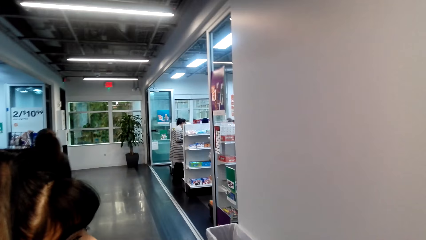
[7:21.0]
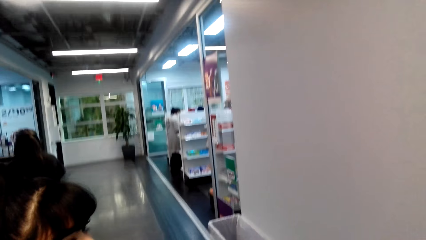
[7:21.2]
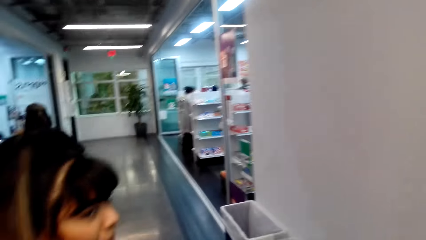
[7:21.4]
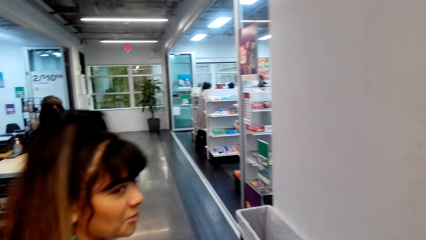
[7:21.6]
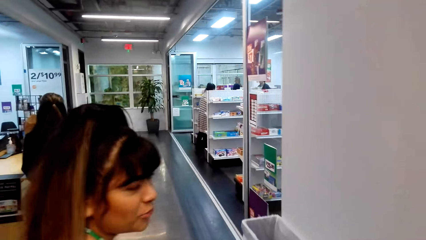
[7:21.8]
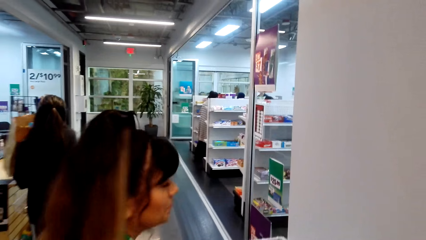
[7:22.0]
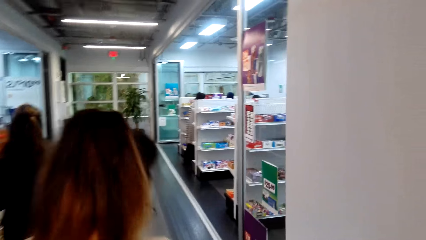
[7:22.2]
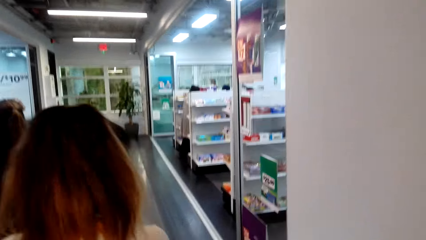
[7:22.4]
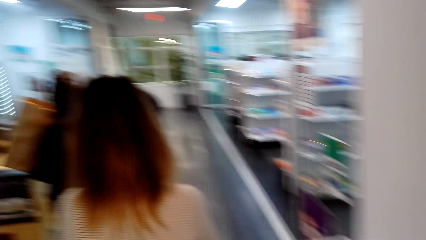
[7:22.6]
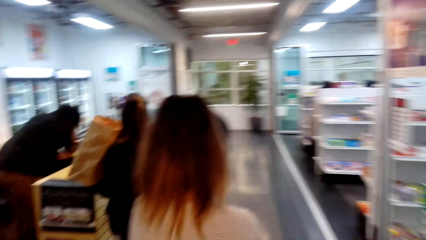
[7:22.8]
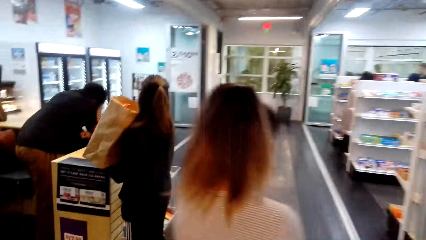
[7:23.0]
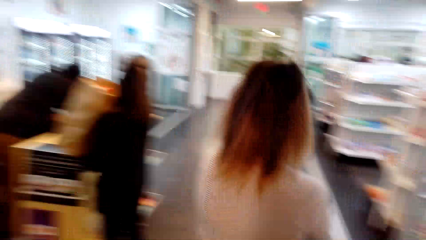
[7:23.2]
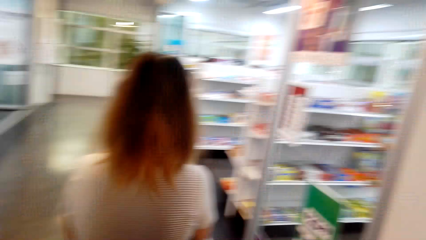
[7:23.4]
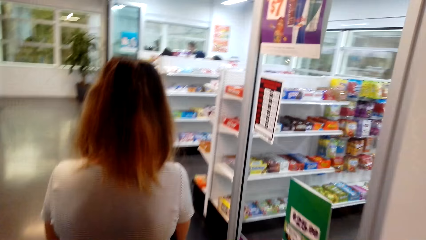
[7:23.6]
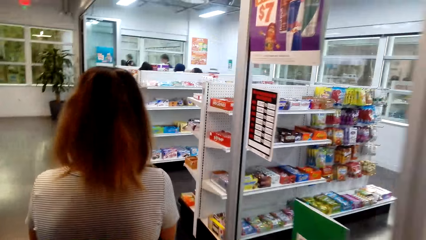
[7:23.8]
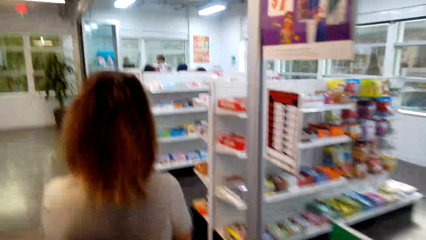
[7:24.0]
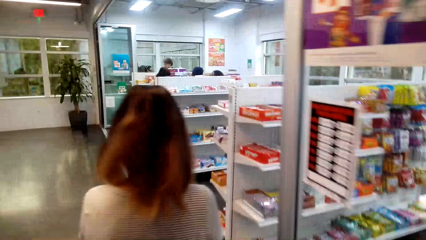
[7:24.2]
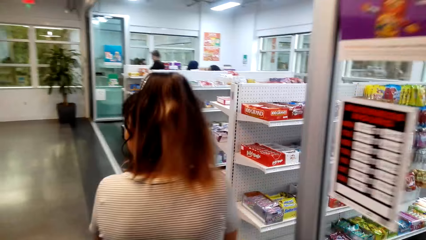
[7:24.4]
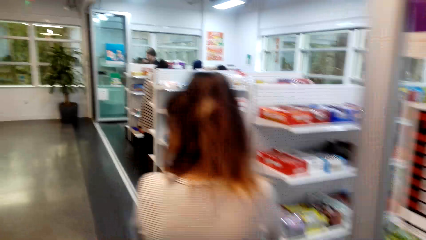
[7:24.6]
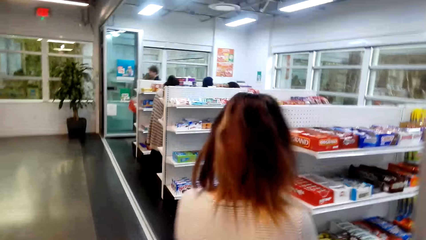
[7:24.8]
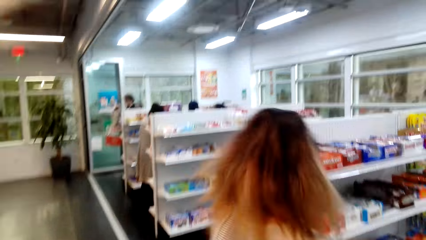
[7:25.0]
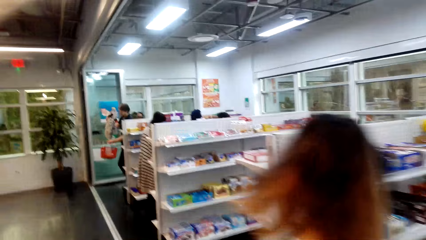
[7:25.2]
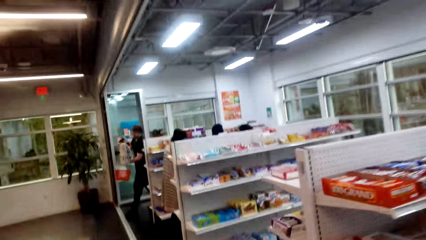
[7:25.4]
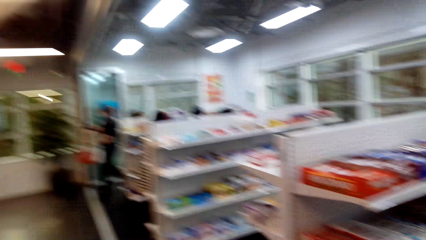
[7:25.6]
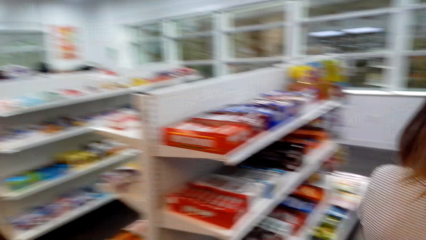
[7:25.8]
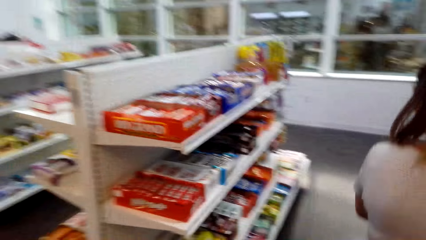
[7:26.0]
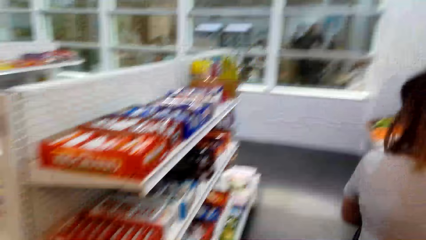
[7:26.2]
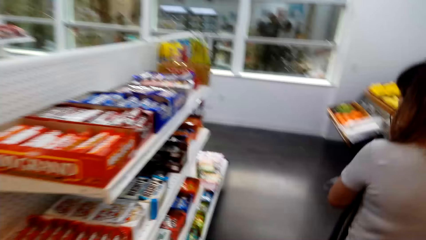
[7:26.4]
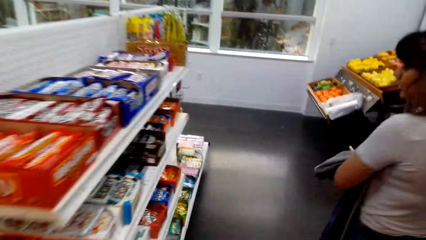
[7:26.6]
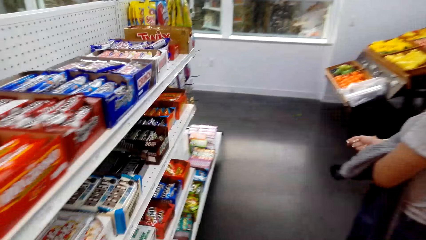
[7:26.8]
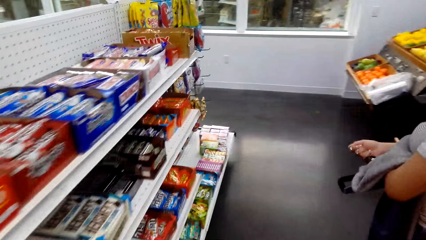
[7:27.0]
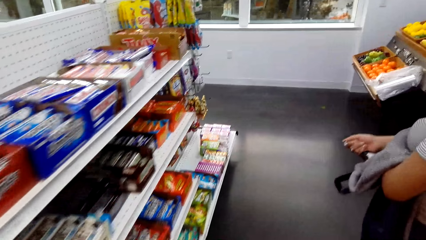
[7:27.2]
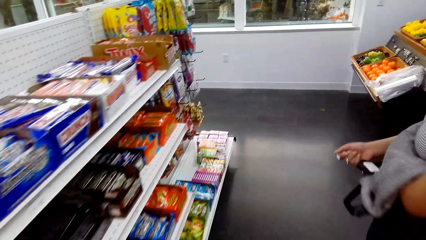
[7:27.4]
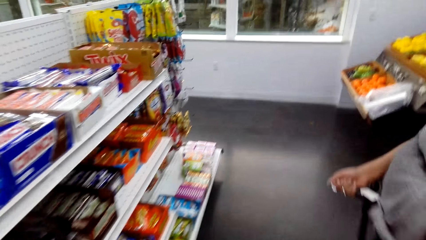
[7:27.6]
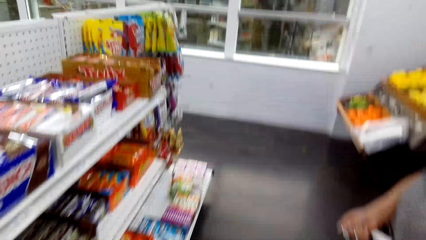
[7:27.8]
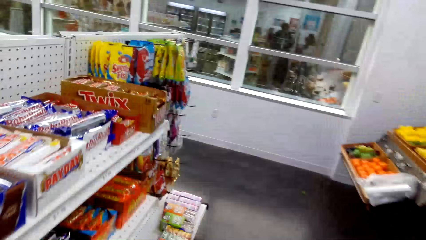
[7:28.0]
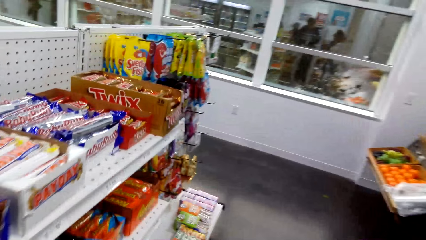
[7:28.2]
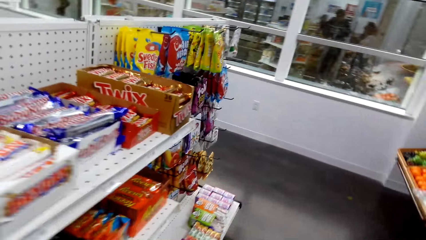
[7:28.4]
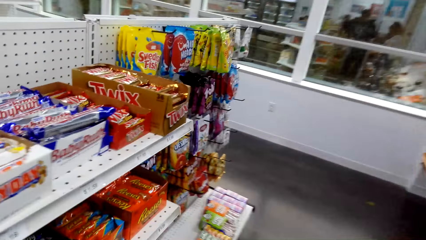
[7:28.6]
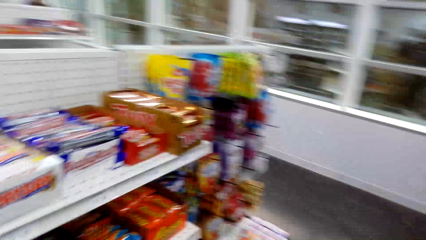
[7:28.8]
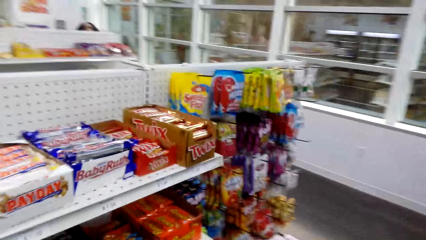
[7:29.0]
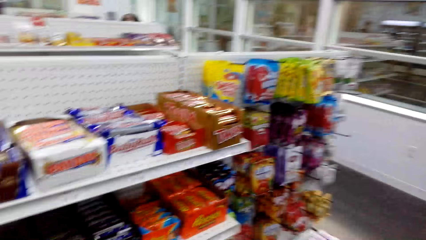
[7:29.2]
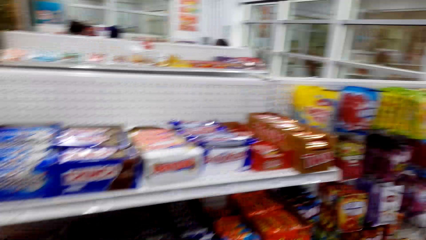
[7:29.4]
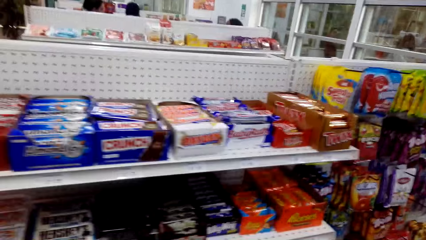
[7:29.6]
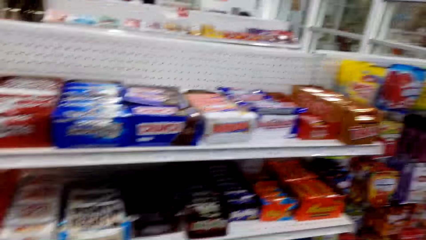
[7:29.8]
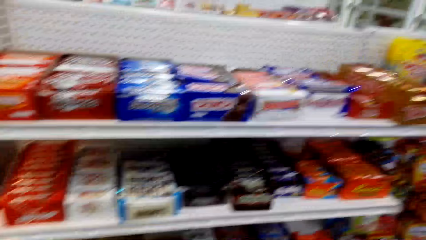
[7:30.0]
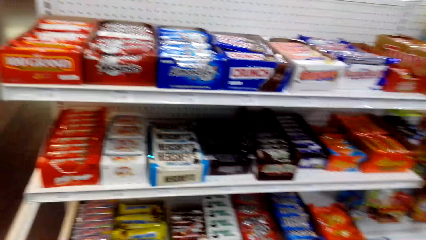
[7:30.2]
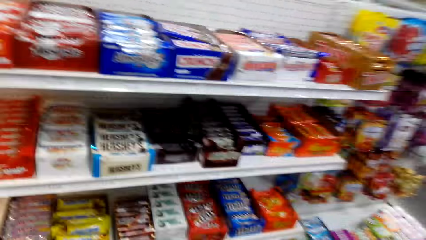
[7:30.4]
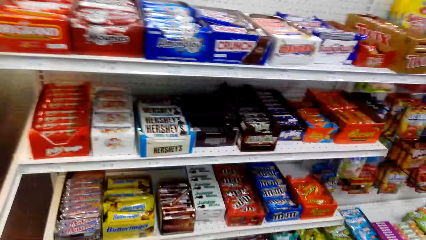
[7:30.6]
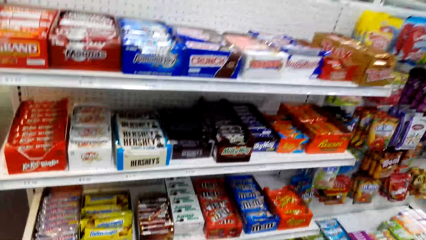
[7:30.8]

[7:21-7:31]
The camera wearer and a man view items on the supermarket shelving. The camera wearer talks to the man.

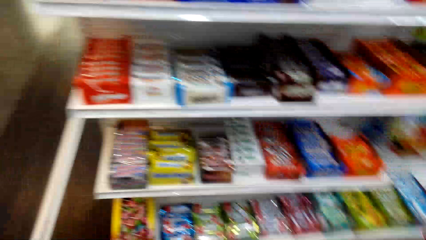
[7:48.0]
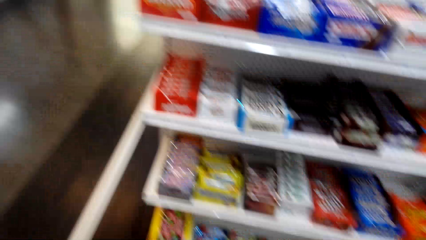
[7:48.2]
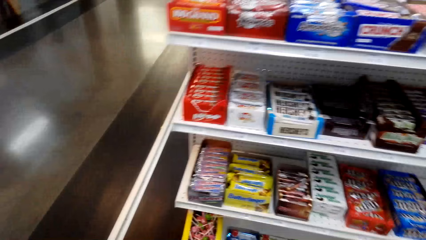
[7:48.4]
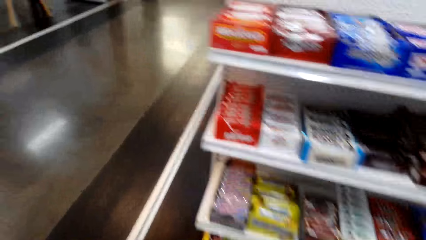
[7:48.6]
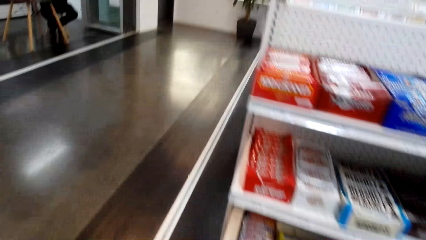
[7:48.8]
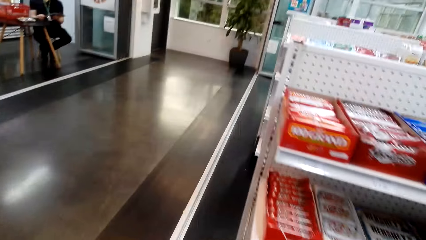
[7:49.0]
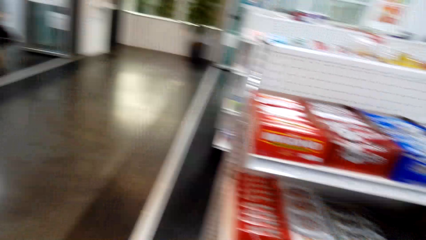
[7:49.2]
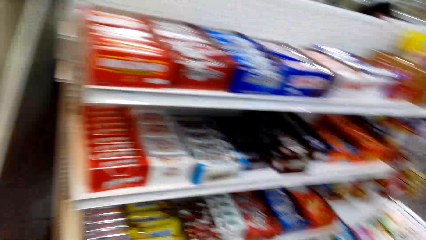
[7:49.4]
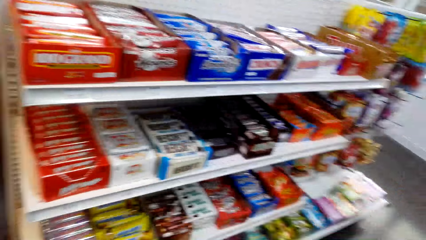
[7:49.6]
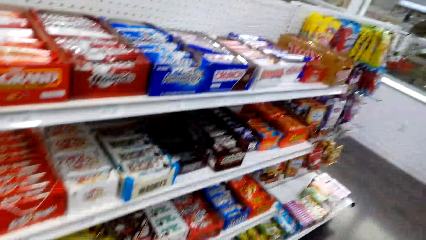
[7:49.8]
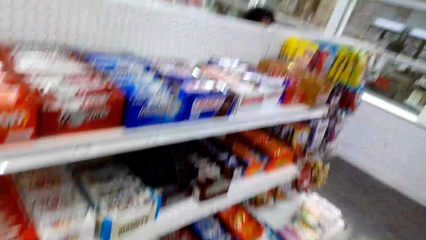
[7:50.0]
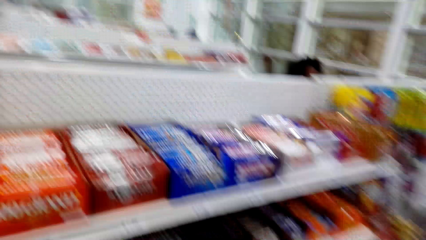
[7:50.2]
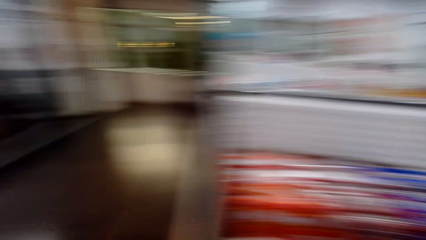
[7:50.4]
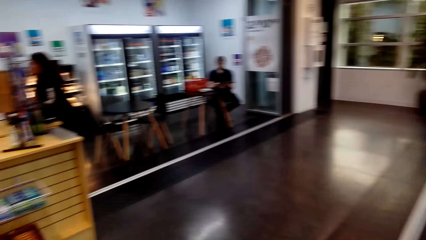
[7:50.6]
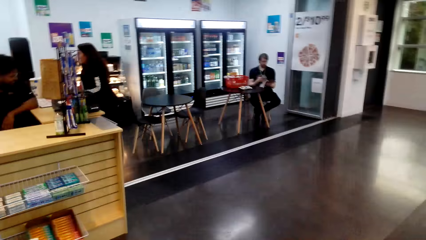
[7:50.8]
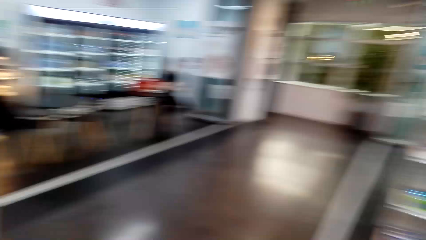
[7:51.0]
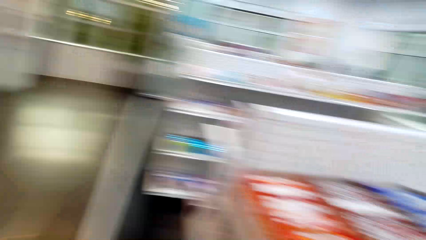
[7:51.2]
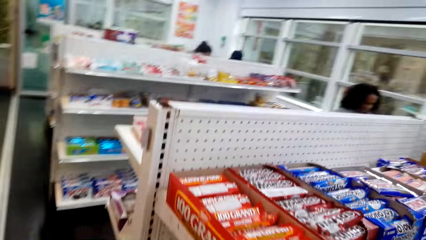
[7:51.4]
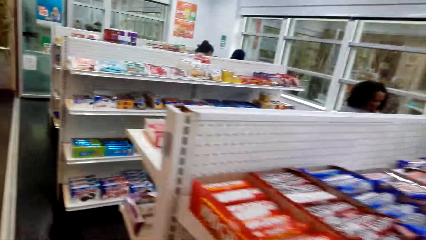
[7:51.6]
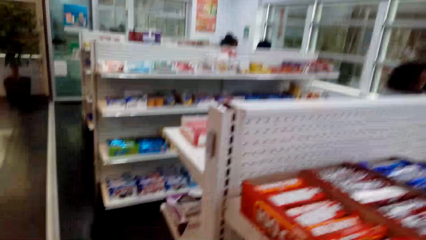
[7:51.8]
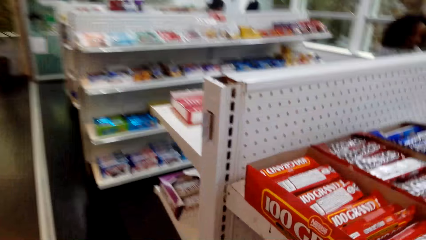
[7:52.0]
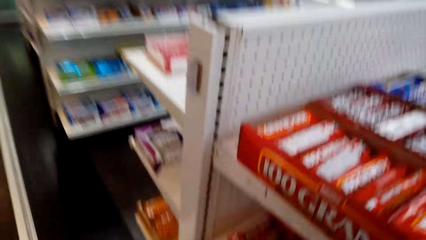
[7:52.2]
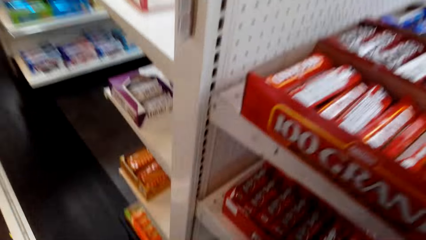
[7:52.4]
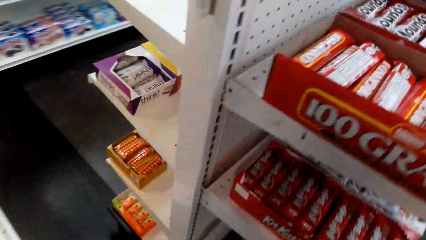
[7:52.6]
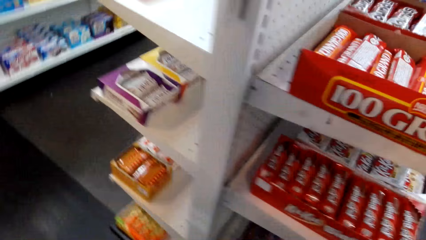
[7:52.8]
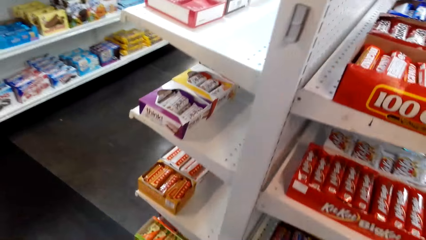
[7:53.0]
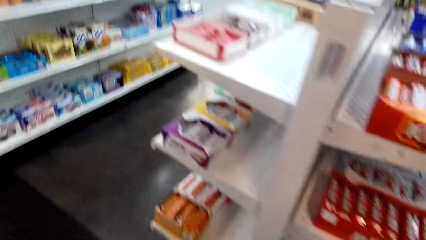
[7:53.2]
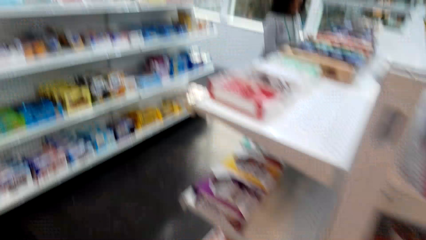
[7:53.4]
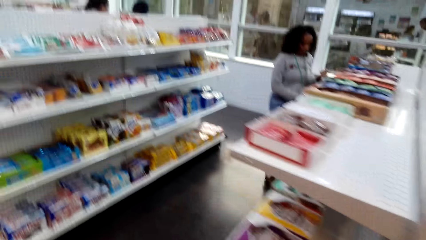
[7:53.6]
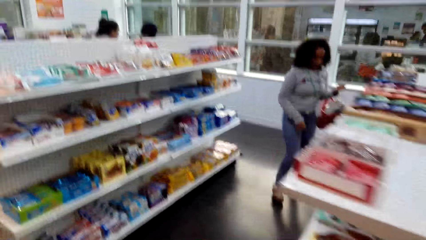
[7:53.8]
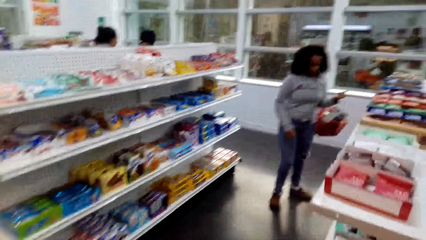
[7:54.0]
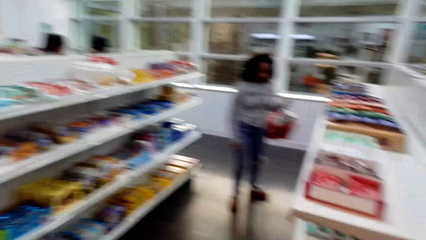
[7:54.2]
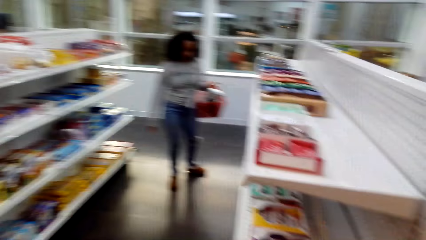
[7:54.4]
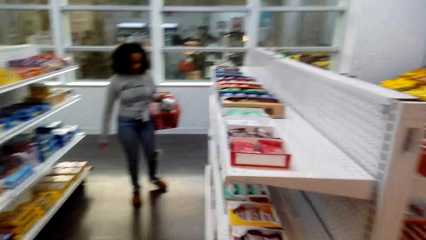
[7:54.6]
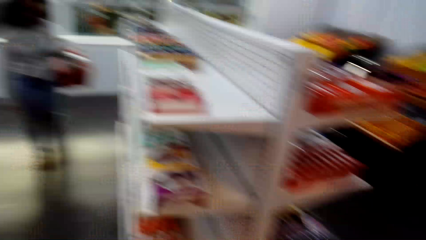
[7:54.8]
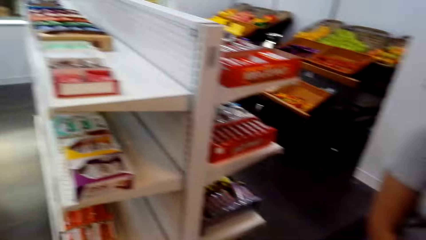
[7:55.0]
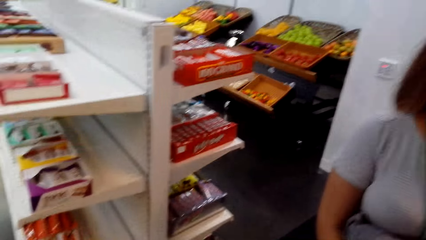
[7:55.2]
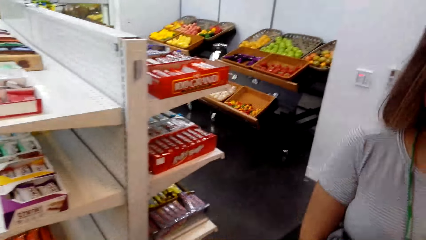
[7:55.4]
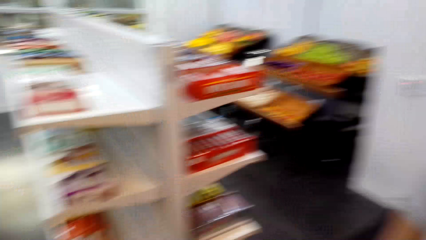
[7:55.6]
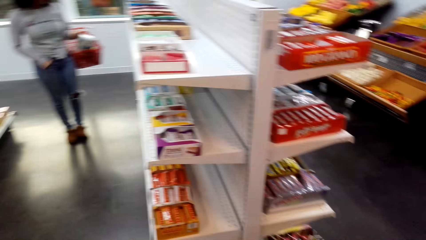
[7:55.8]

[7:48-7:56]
The camera wearer and a person walk around in the supermarket. They walk around the room.
